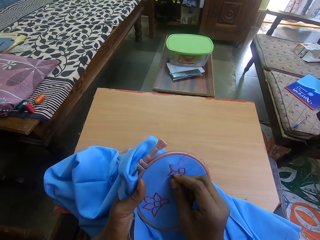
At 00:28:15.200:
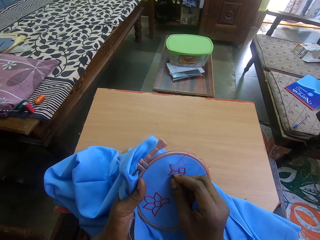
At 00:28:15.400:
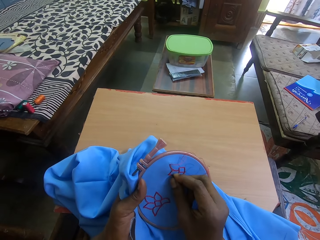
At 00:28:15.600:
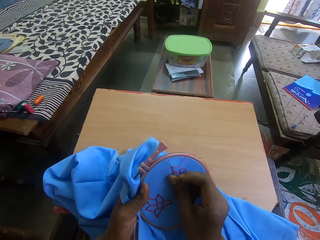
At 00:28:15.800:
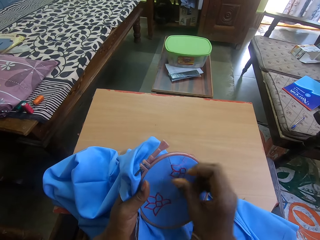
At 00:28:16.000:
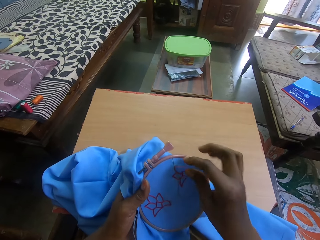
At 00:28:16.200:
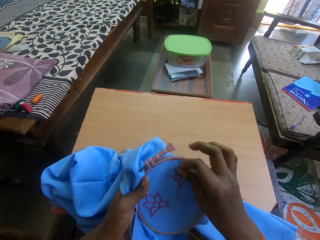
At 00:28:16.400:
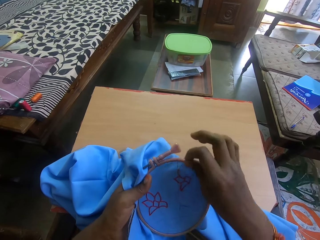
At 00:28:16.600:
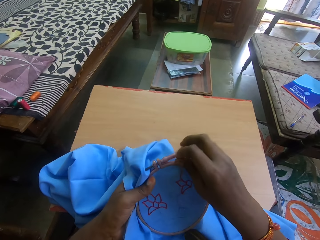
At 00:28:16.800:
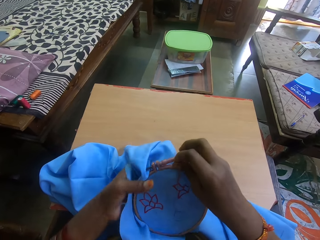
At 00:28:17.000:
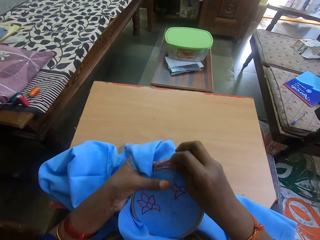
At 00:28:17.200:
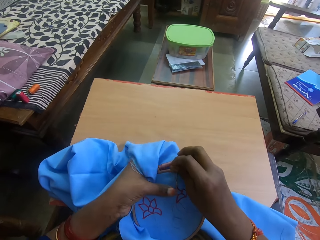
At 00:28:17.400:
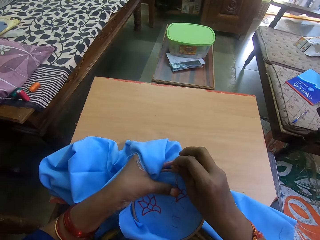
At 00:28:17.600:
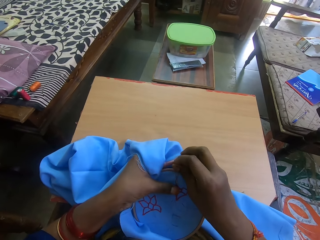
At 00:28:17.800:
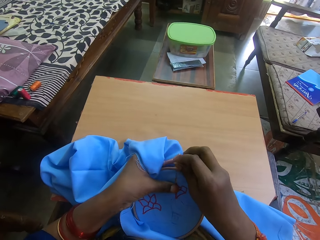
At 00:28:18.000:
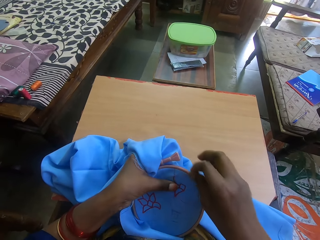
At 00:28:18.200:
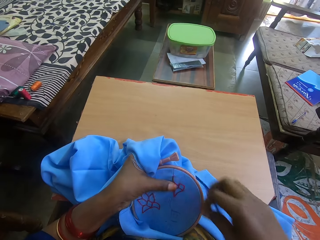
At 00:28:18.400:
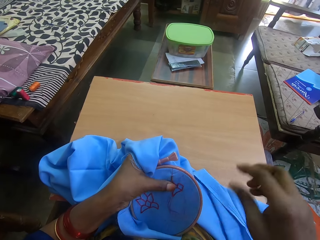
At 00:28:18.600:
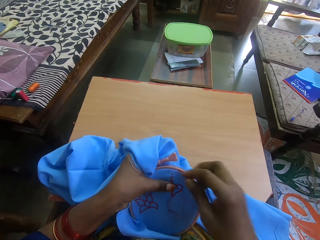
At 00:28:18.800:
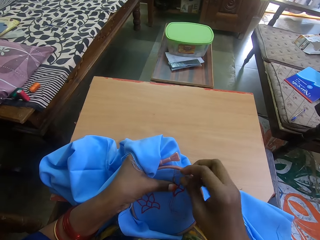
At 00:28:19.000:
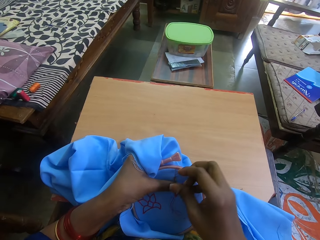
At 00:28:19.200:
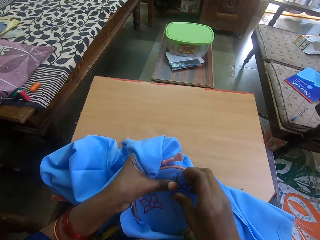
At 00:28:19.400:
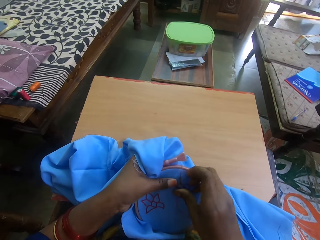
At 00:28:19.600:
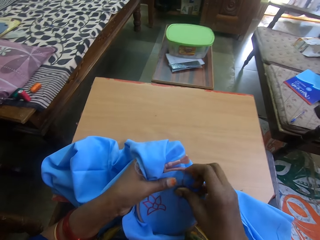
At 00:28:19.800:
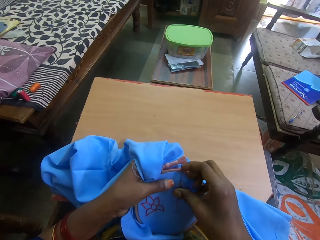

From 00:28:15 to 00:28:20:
The camera wearer puts the needle in the fabric. They touch the thread.
